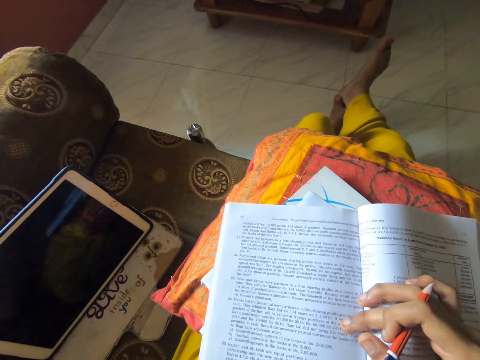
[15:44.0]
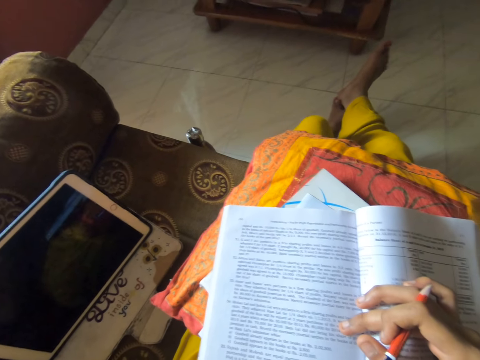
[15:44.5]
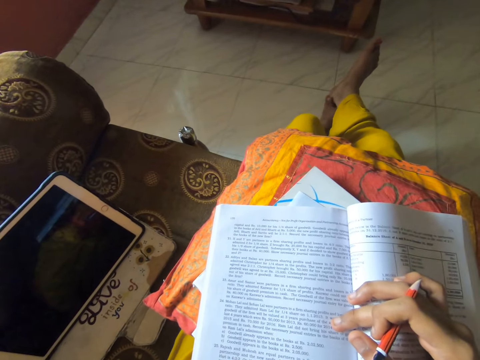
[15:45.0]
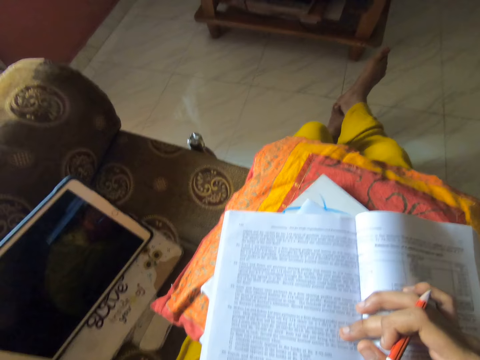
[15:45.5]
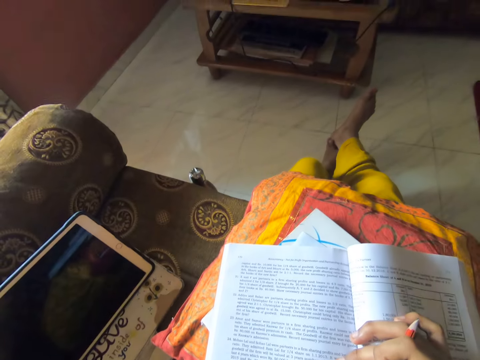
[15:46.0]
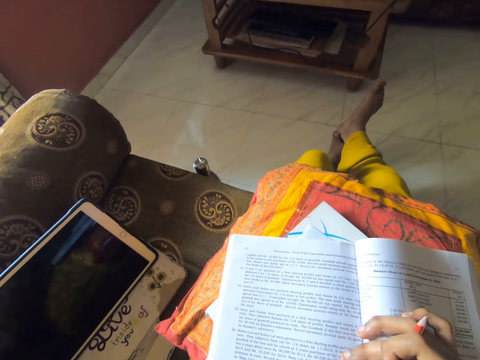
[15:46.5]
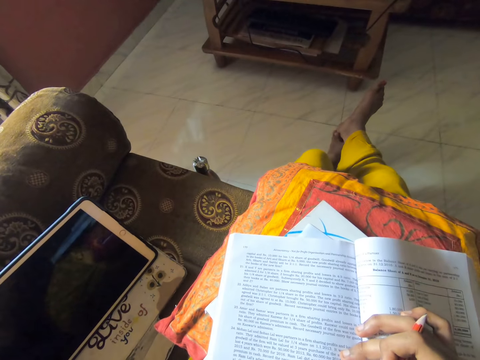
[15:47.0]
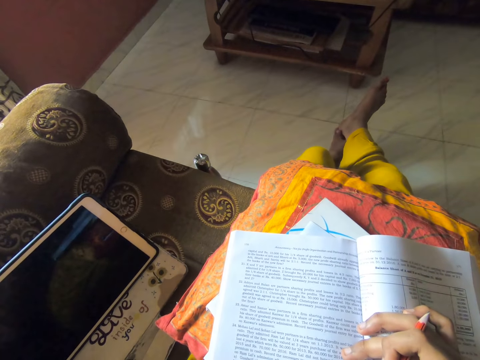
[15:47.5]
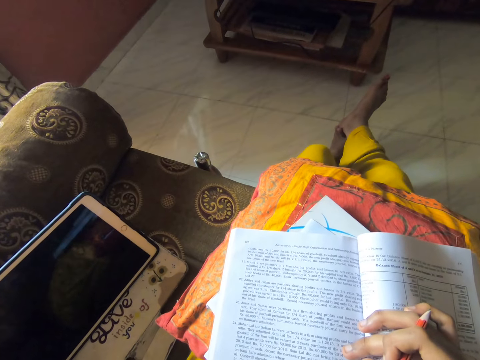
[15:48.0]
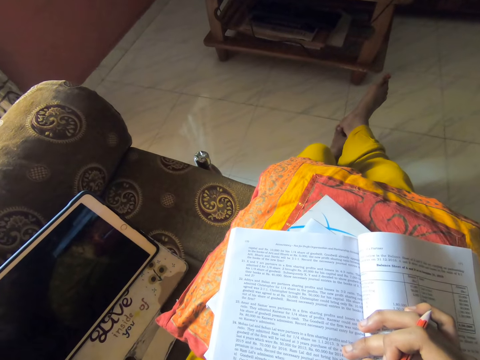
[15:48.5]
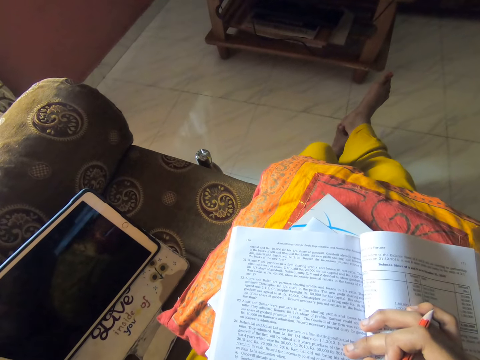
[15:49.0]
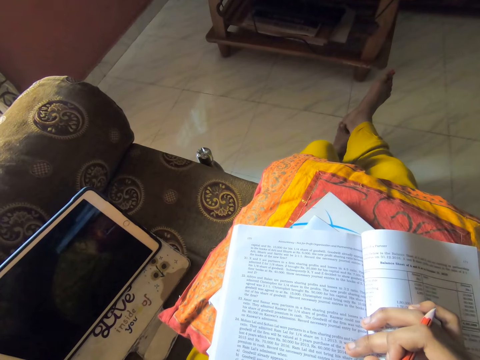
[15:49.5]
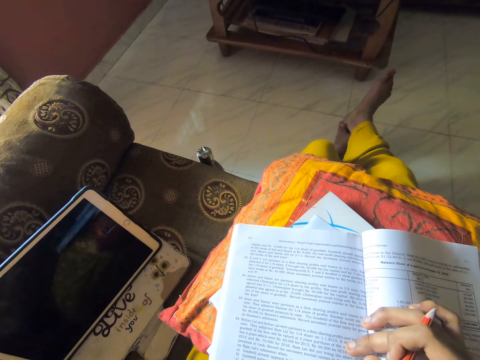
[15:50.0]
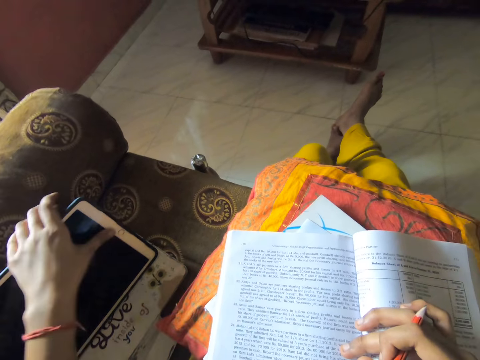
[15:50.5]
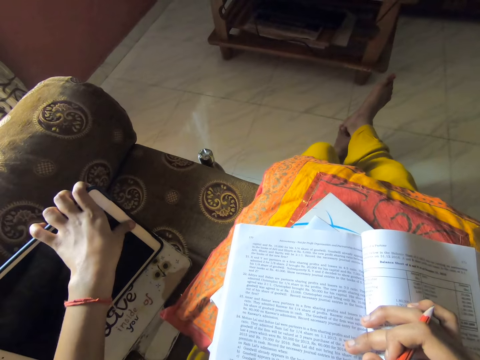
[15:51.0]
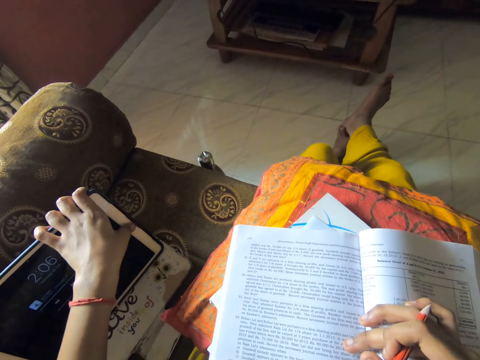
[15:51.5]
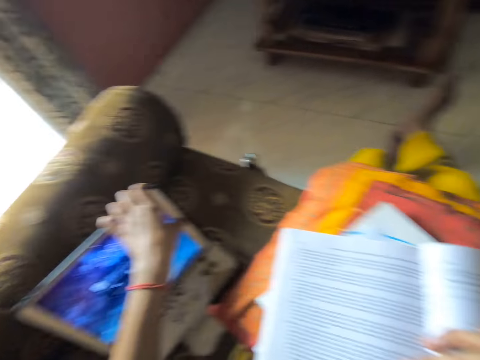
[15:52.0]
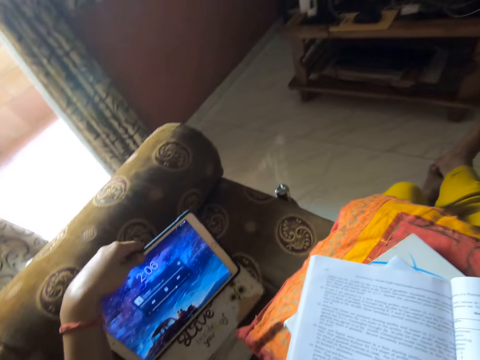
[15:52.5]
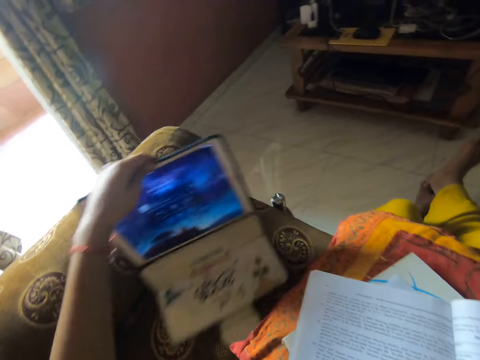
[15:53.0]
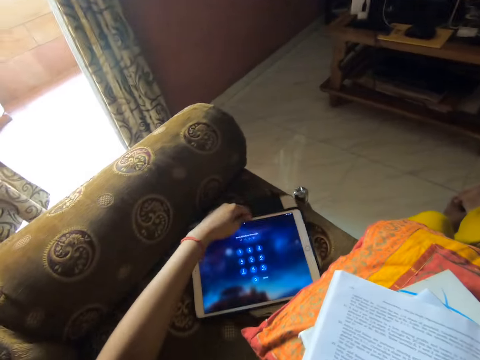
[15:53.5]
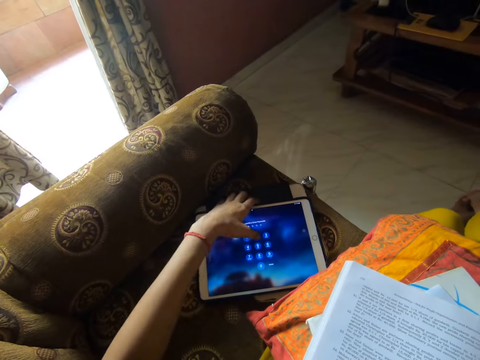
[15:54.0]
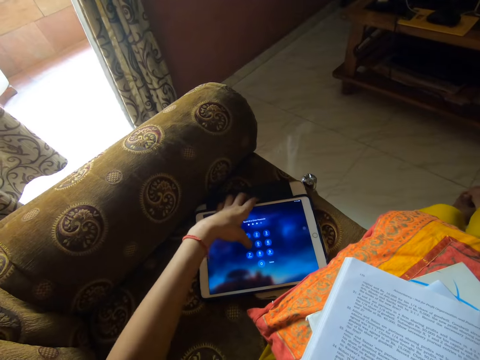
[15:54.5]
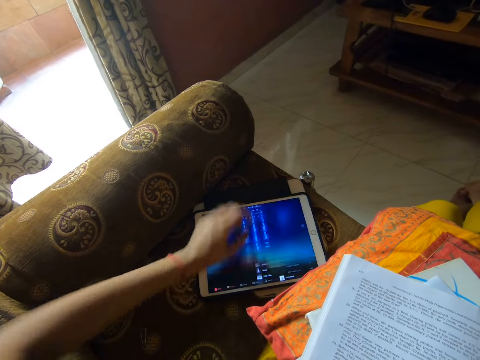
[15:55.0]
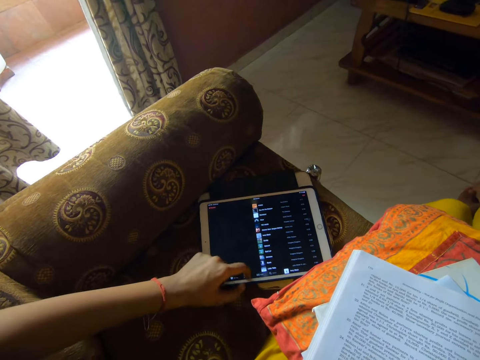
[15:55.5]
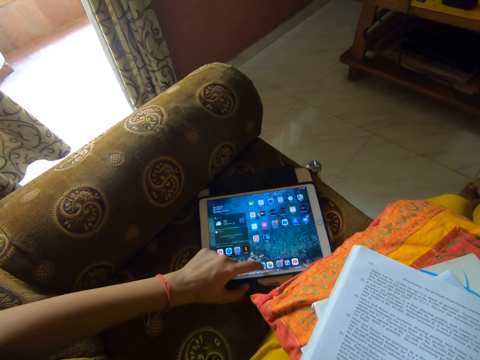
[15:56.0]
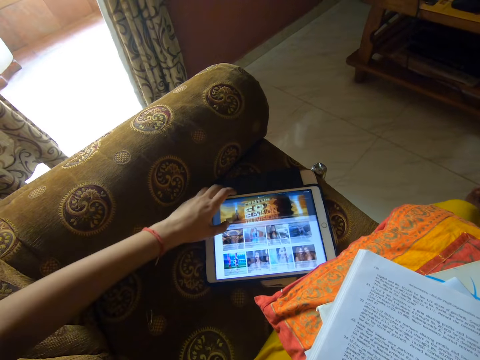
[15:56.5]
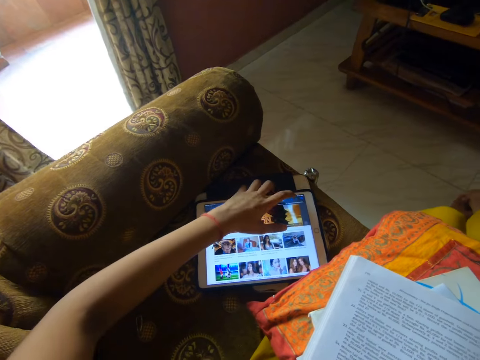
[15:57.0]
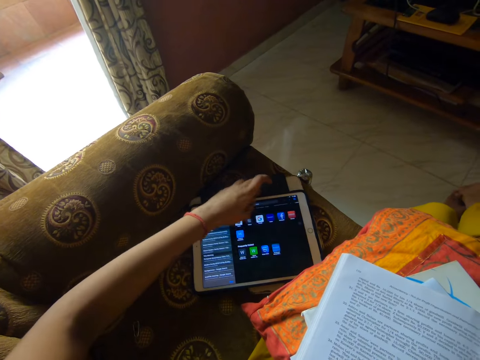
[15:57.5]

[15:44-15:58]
The camera wearer operates a tablet. They adjust the tablet on the chair. They use the tablet.

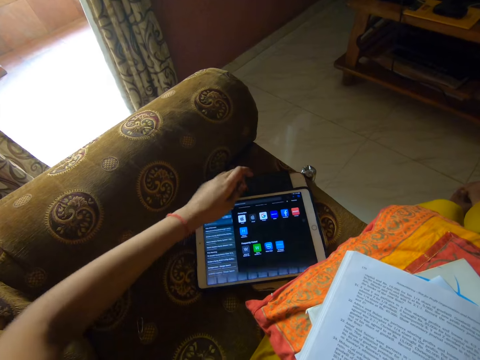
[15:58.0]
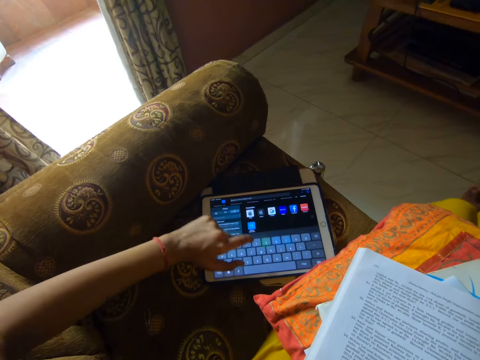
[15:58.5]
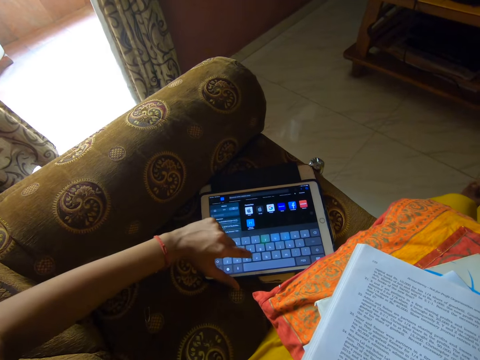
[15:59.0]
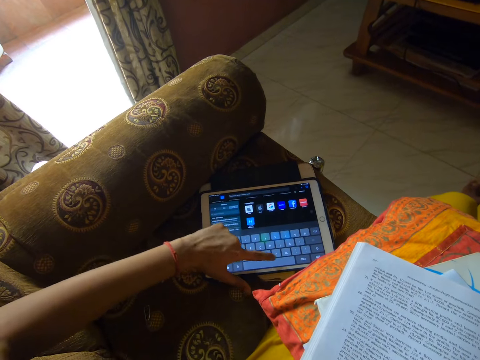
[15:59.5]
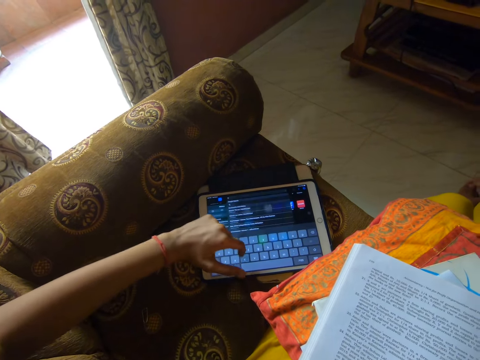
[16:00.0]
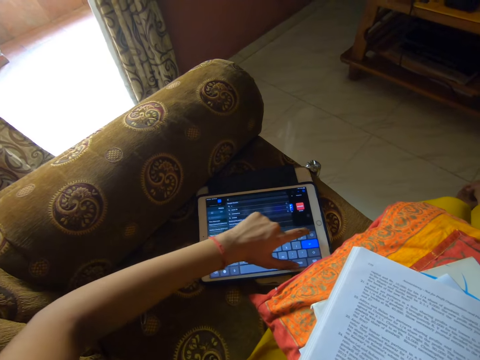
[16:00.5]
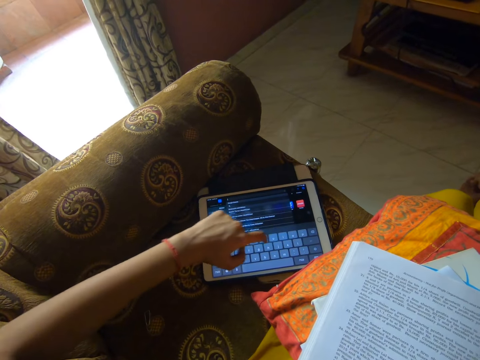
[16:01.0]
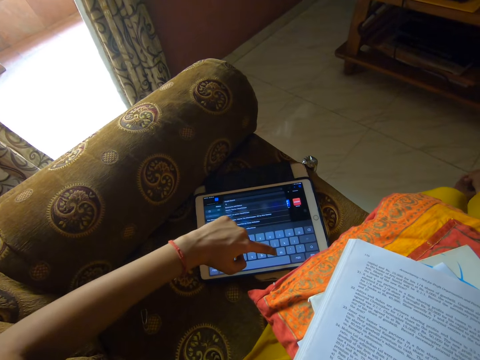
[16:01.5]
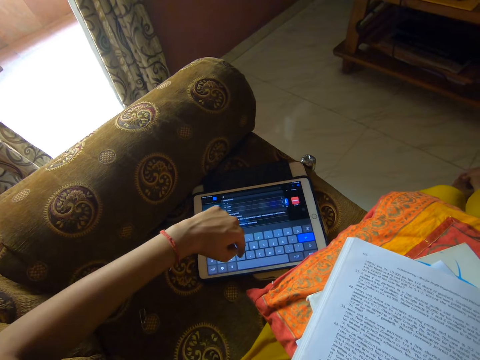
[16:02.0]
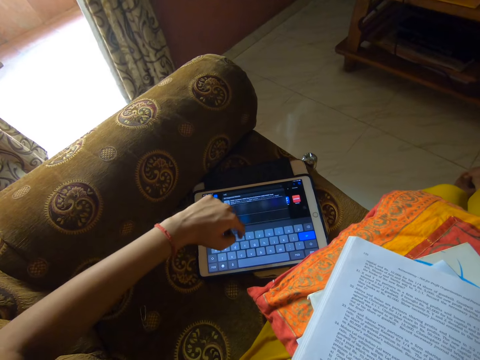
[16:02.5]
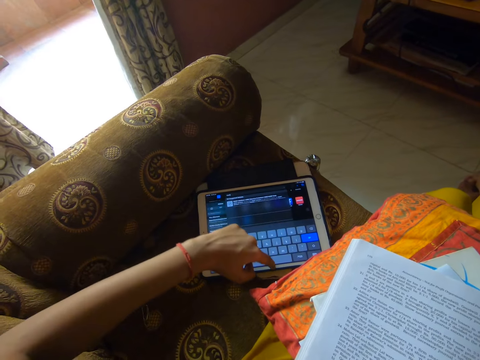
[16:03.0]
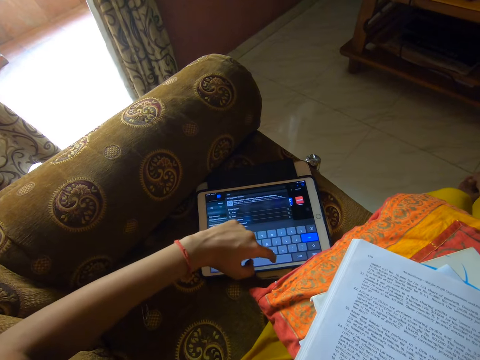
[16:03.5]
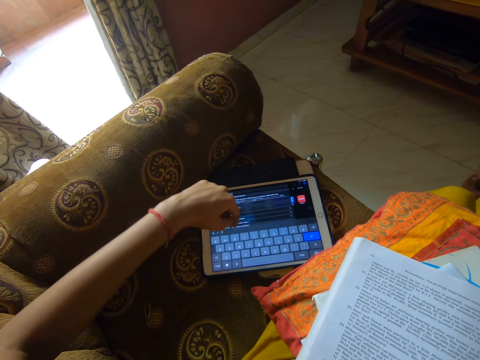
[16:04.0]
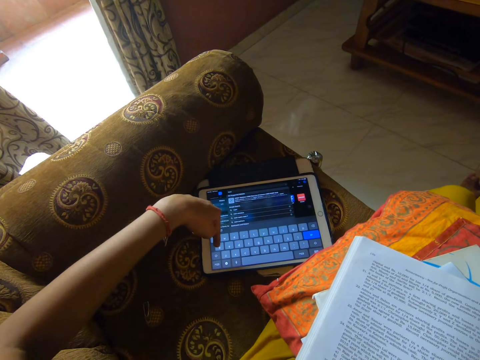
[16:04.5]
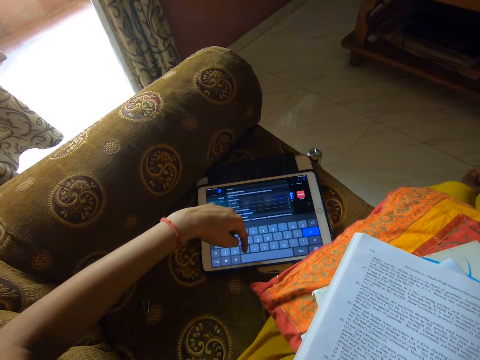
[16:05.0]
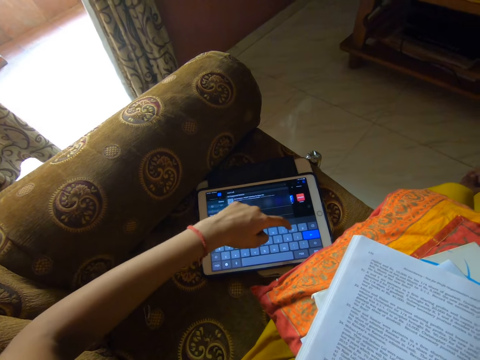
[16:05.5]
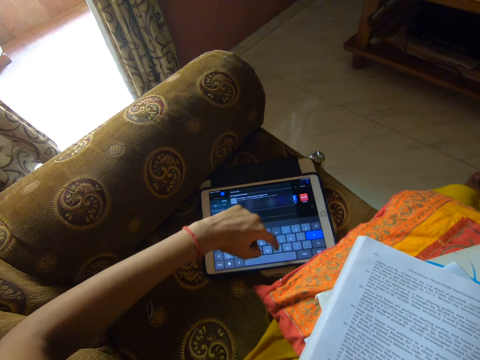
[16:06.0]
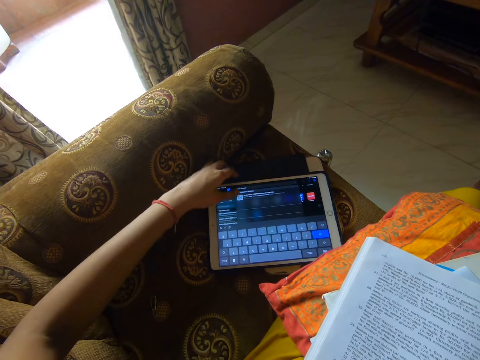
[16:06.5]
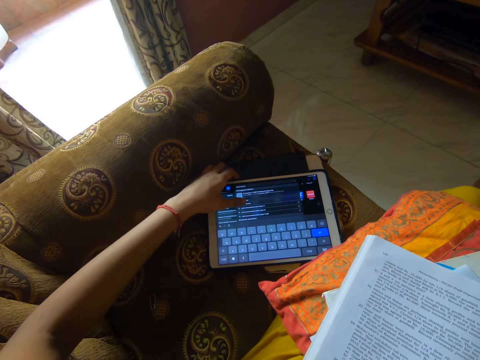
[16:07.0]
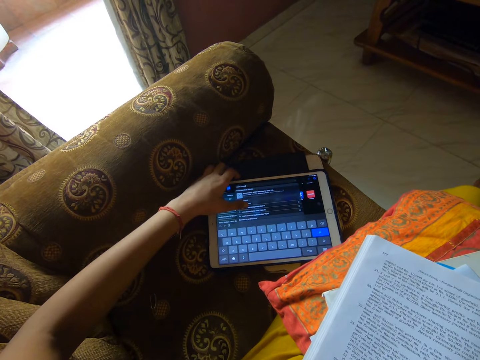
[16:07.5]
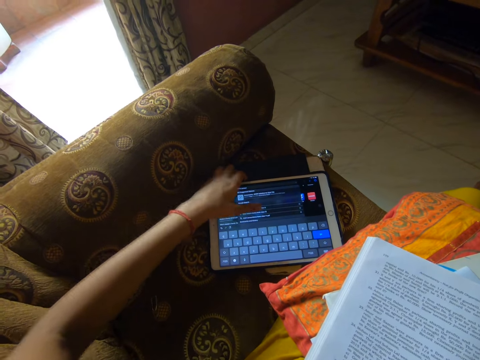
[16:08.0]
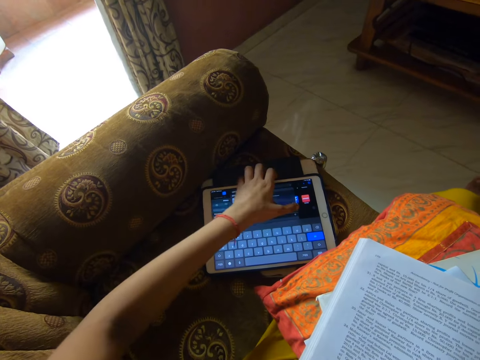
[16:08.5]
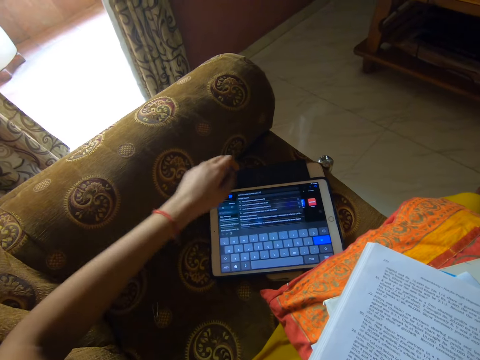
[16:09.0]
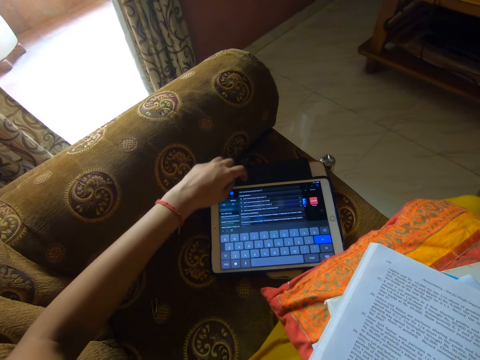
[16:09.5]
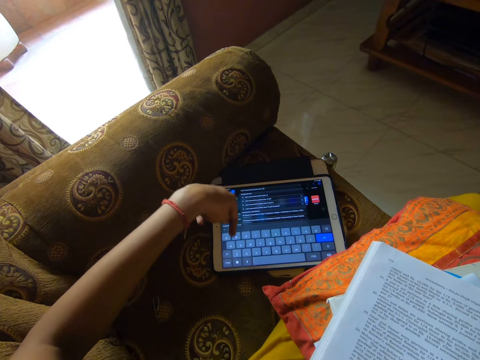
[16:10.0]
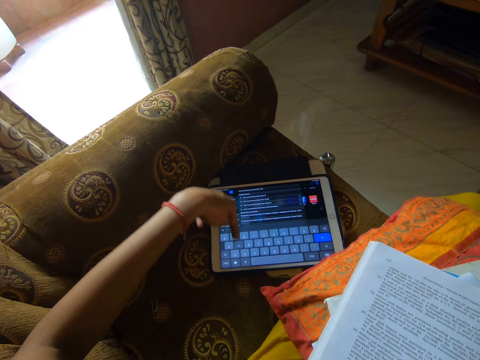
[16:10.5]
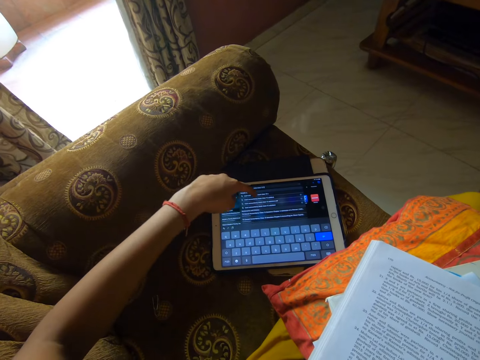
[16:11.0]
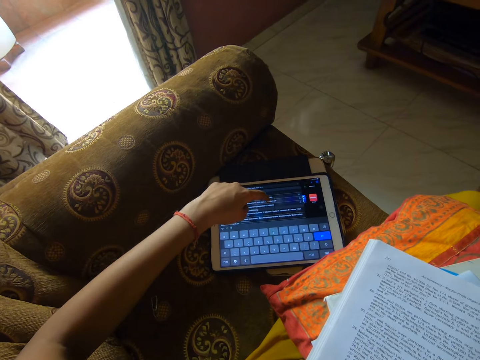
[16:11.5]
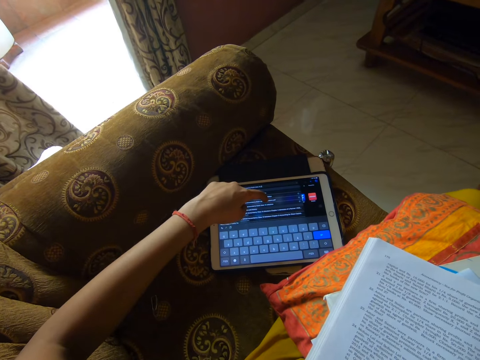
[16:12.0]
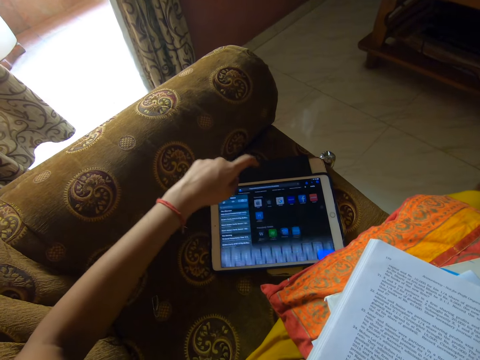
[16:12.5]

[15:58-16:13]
The camera wearer operates the tablet. They operate the tablet repeatedly.
